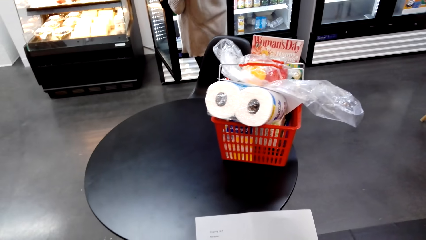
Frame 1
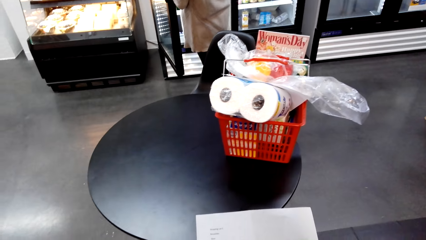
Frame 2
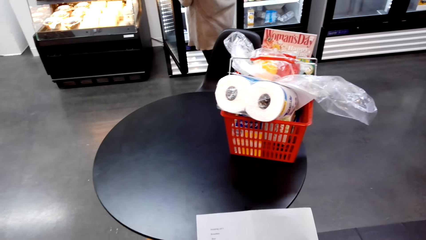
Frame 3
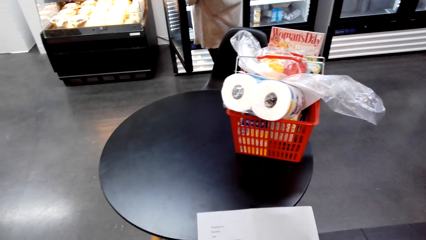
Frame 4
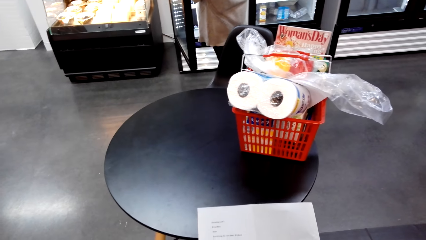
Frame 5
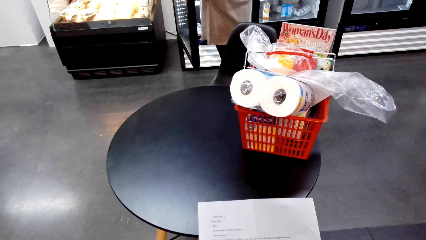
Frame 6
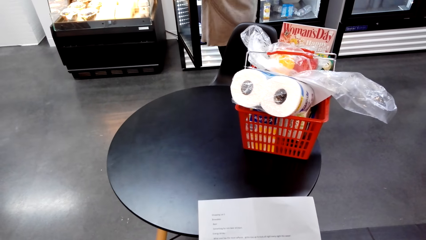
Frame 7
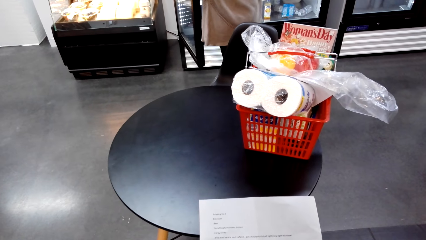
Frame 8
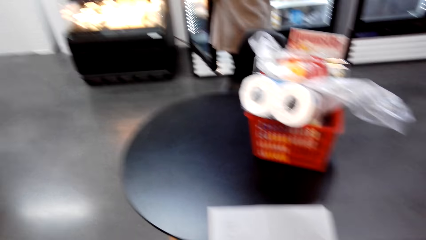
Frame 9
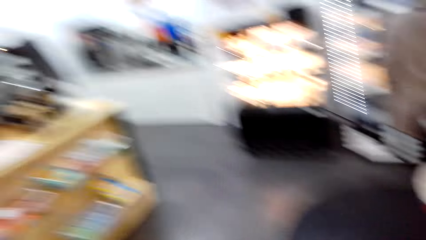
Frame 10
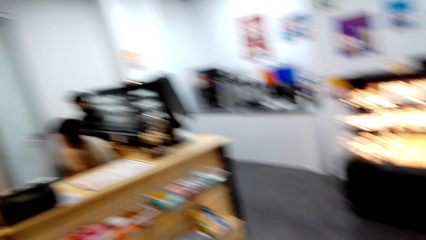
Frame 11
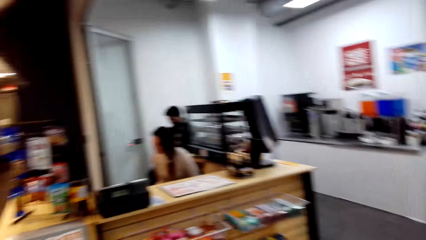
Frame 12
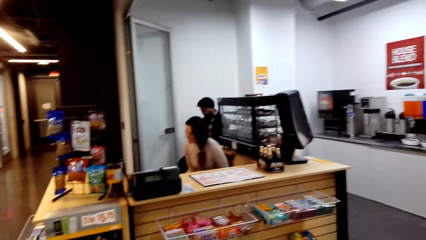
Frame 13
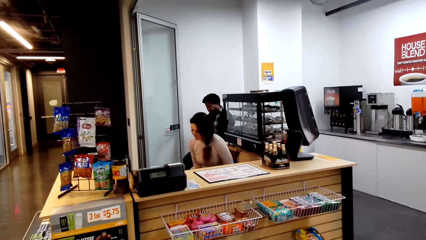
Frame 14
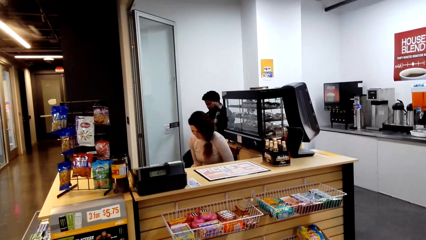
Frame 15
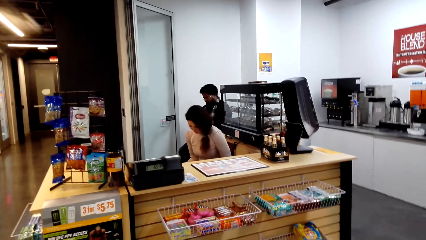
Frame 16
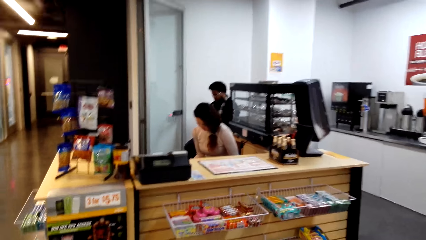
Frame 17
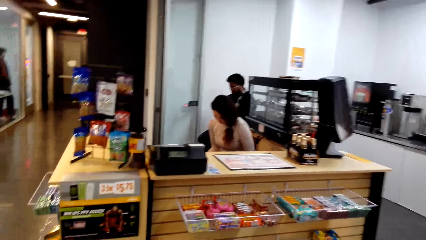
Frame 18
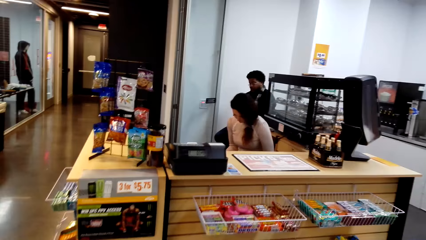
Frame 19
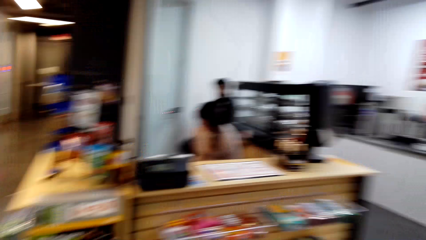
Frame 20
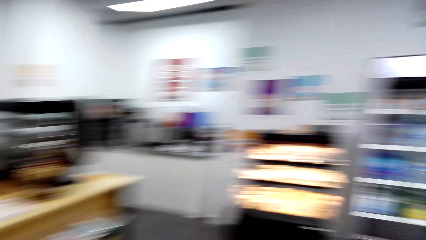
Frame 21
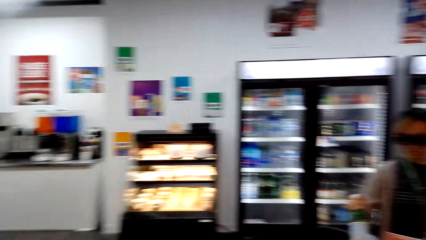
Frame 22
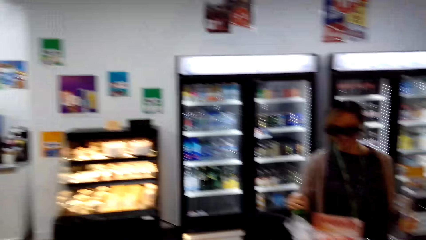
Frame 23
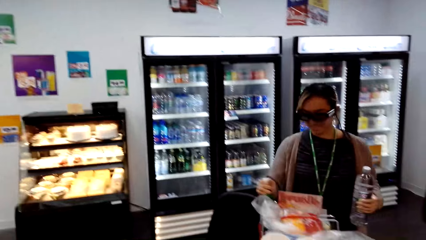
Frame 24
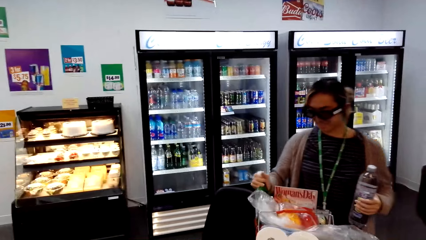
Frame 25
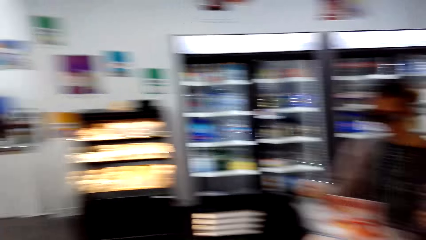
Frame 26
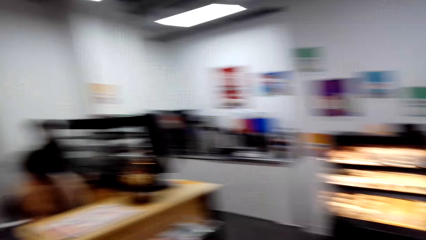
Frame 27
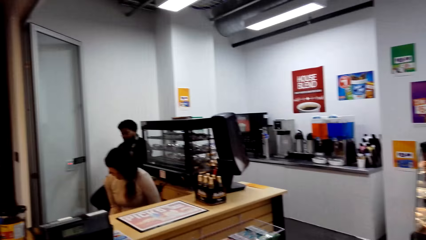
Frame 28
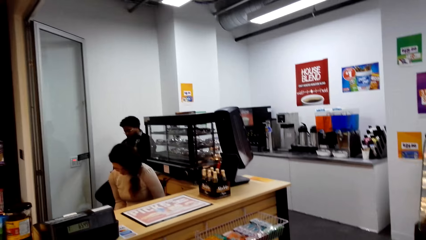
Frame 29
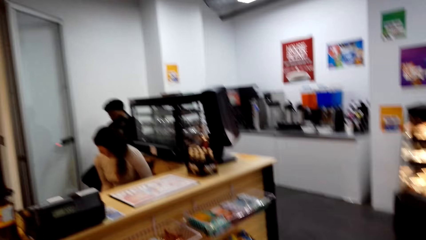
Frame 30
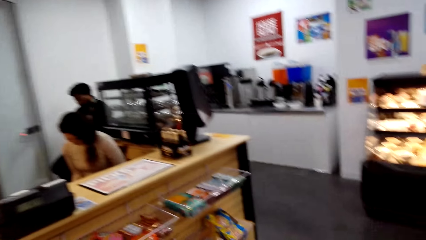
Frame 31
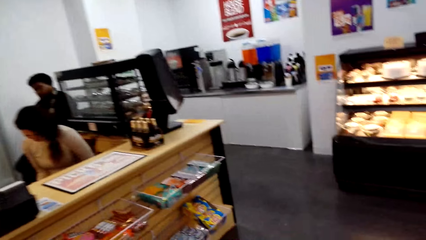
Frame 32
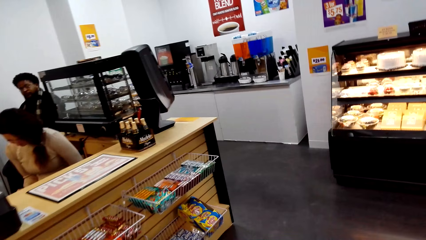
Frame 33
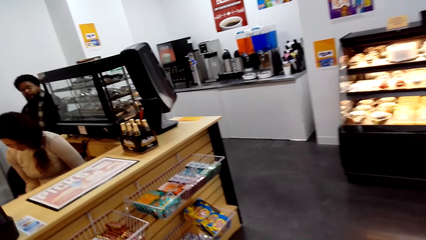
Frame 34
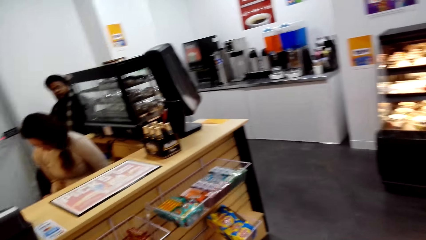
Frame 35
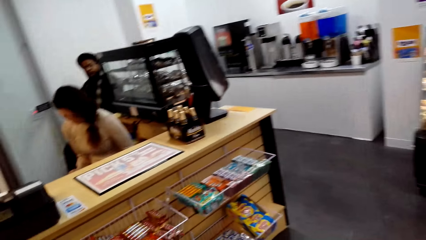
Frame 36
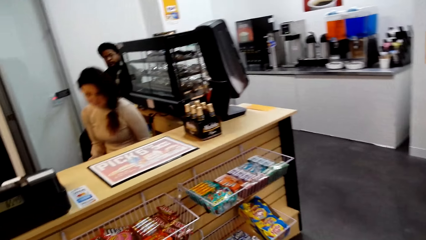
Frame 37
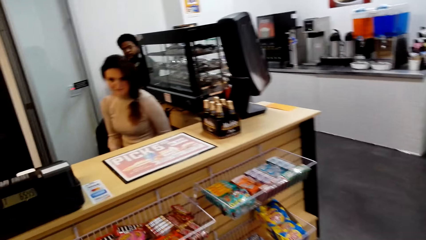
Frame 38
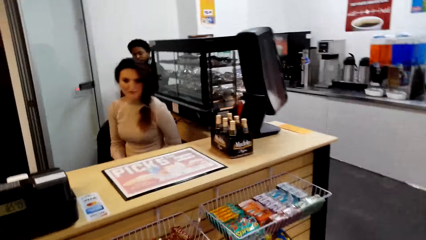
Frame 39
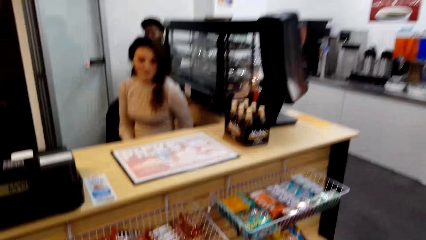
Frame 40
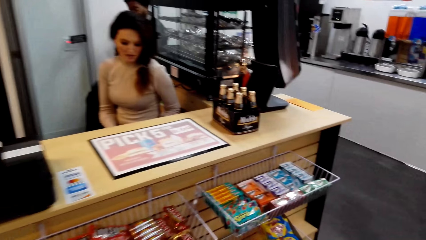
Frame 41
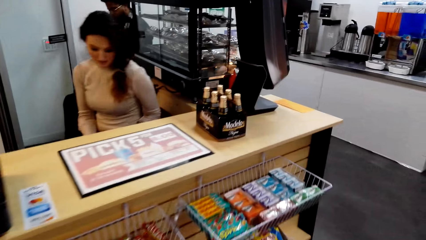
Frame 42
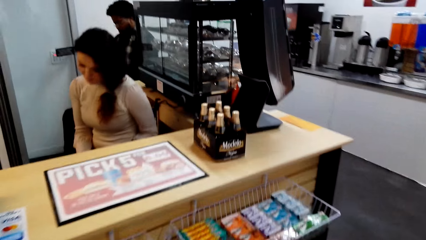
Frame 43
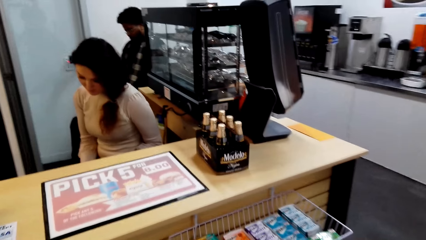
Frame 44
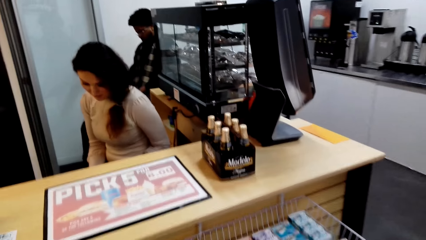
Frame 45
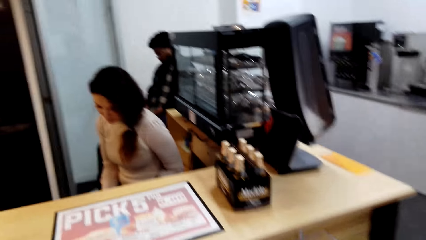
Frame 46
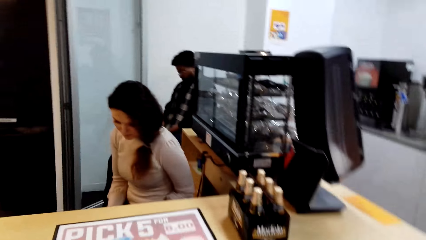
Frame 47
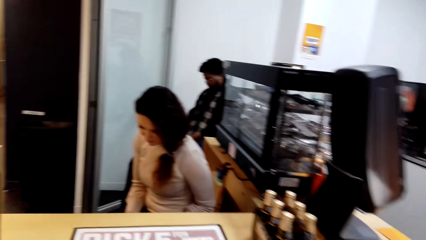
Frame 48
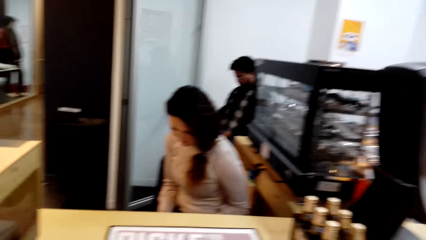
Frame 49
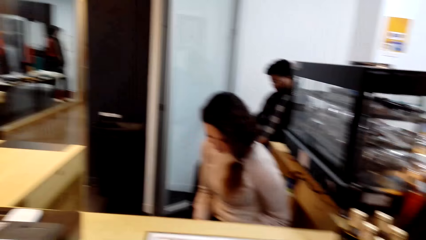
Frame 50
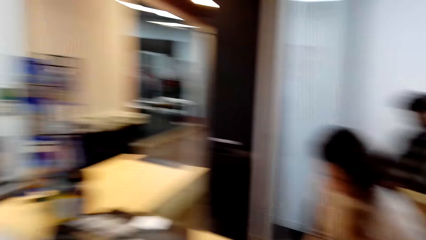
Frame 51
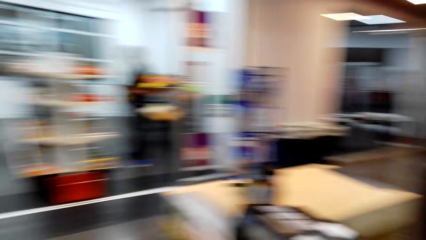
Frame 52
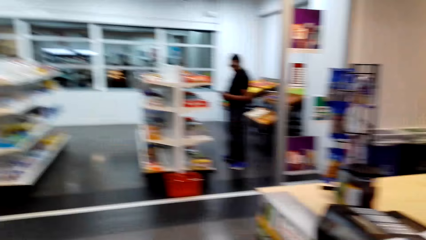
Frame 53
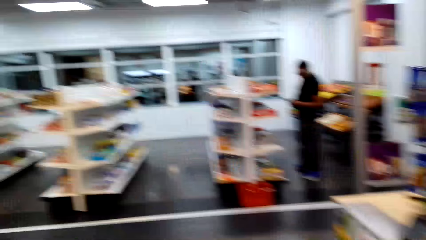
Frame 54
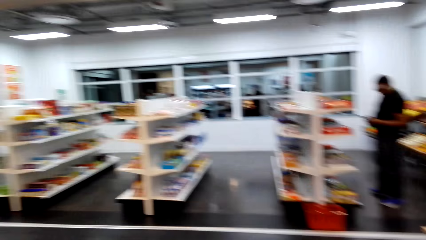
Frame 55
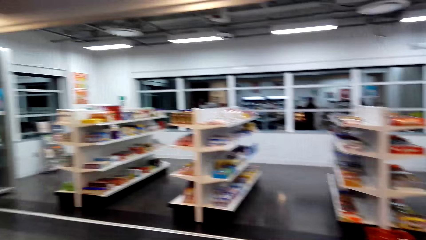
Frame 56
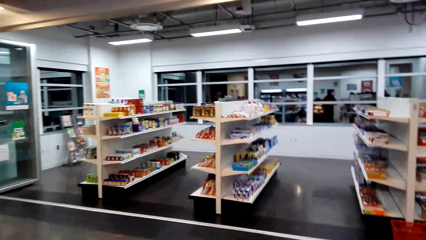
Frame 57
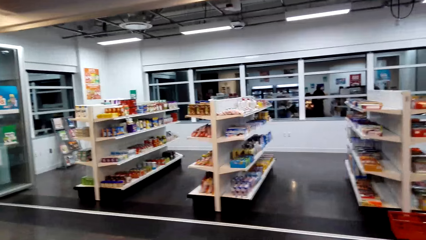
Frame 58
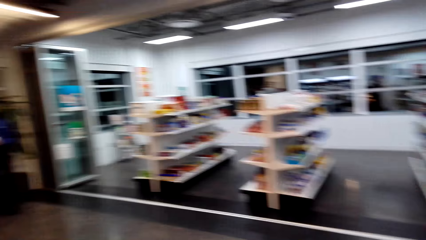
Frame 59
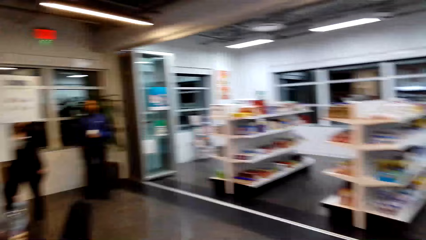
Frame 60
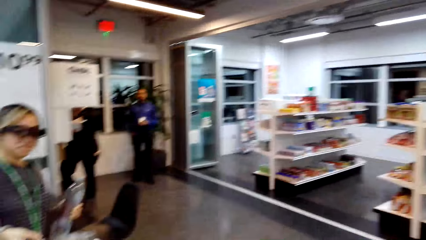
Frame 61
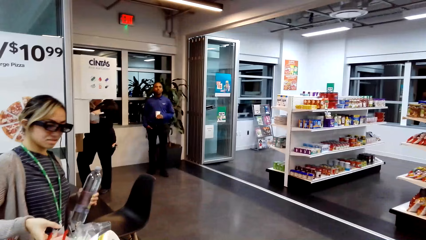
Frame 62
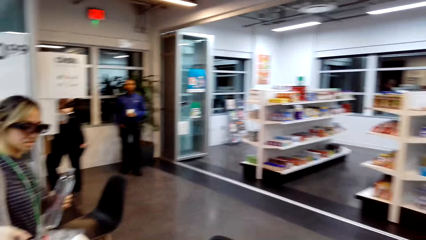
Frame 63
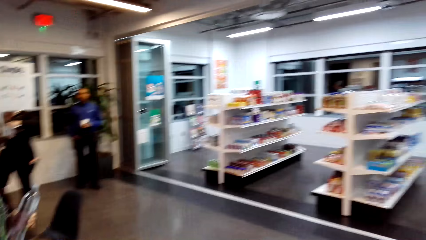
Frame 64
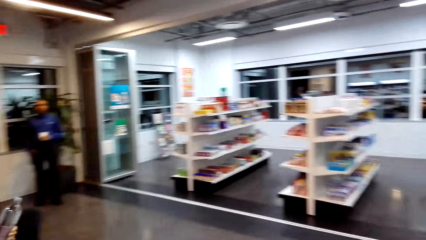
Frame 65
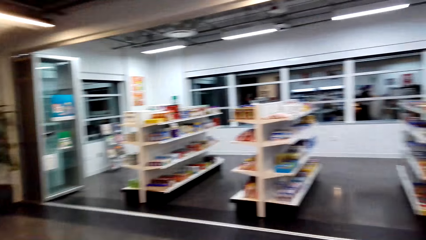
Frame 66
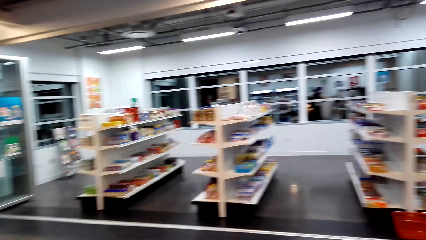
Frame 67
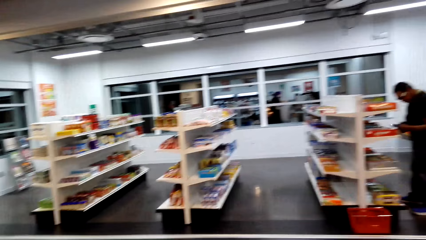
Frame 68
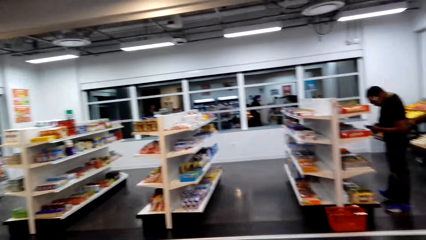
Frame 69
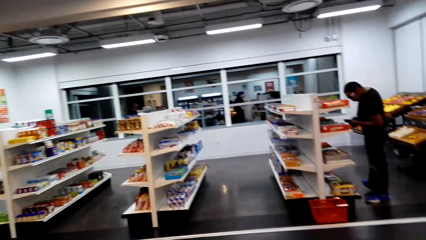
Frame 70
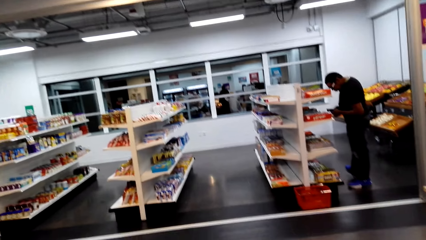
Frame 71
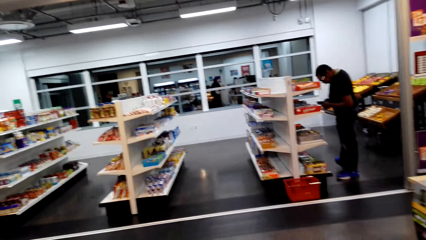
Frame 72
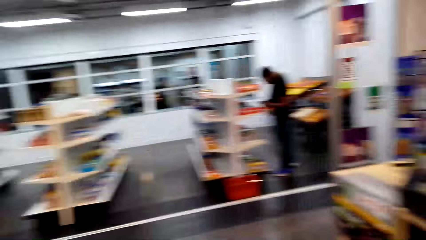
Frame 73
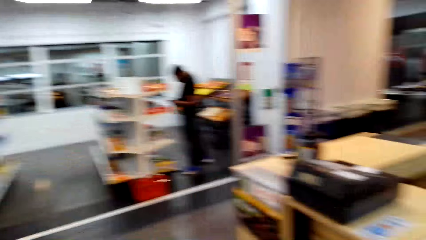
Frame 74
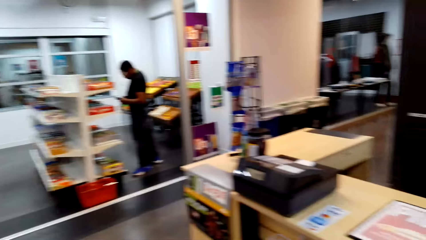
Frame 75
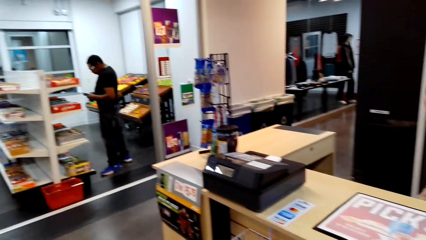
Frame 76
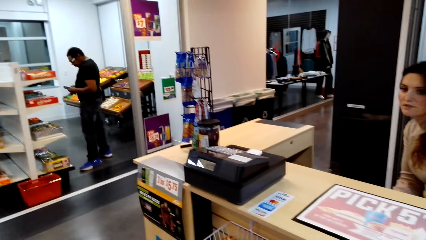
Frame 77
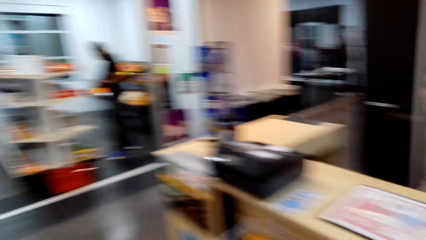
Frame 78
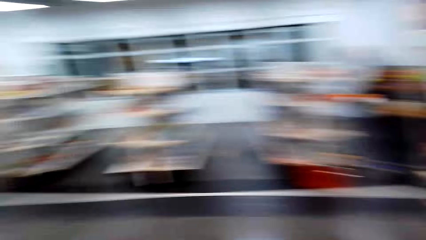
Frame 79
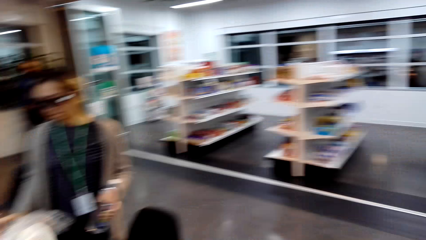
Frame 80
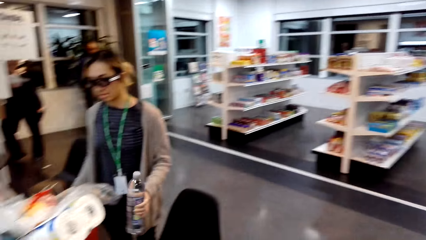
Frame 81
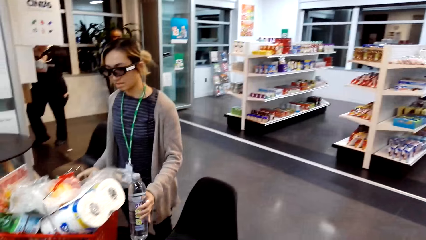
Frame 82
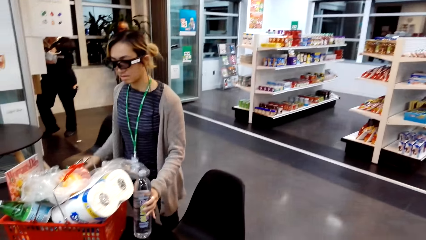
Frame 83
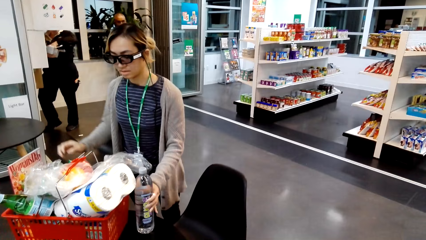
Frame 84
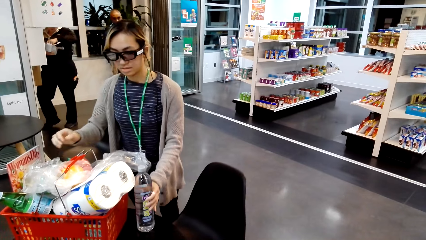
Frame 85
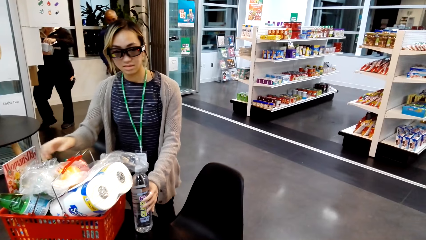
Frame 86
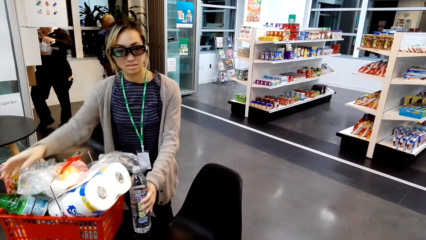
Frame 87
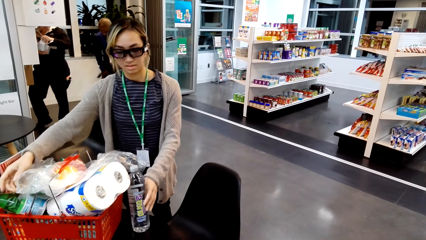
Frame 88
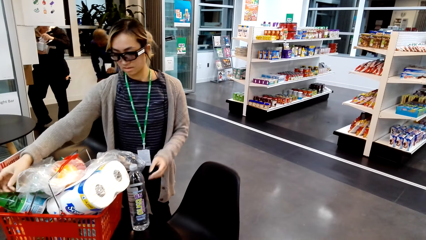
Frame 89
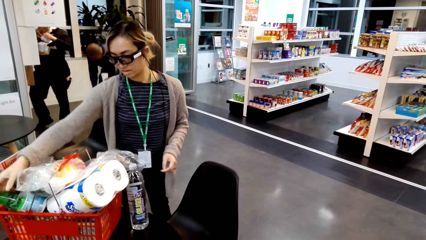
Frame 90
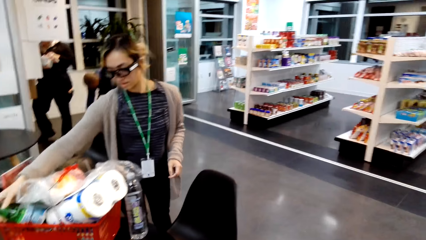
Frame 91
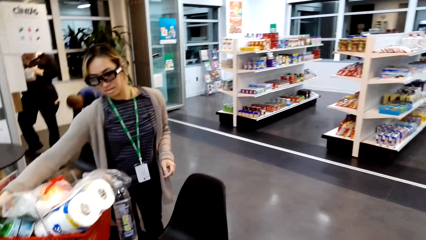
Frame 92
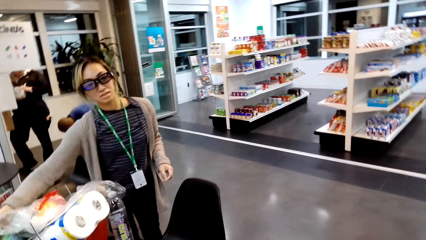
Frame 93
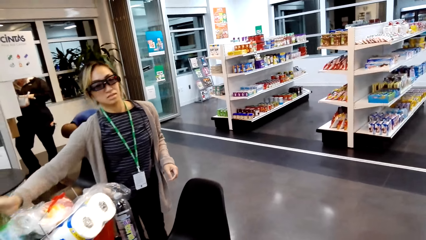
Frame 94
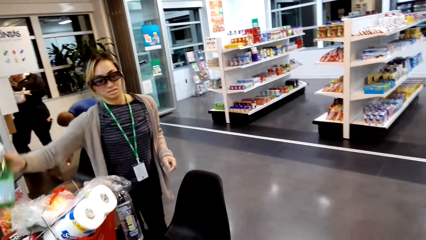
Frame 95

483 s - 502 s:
The camera wearer stands. A person sits at the counter. The camera wearer converses with a lady in the counter. Another person selects items in the supermarket. Another person removes items from the basket. Someone puts down a bottle.
